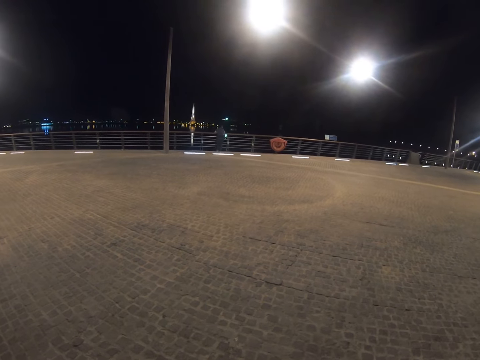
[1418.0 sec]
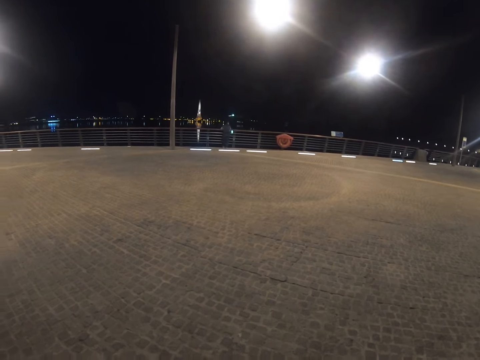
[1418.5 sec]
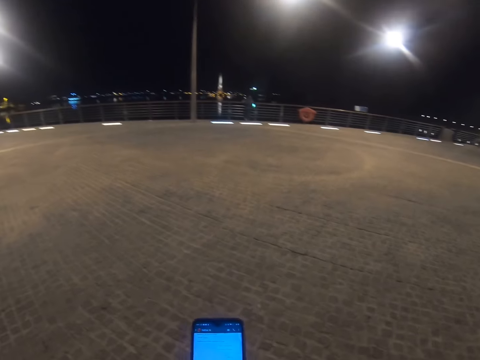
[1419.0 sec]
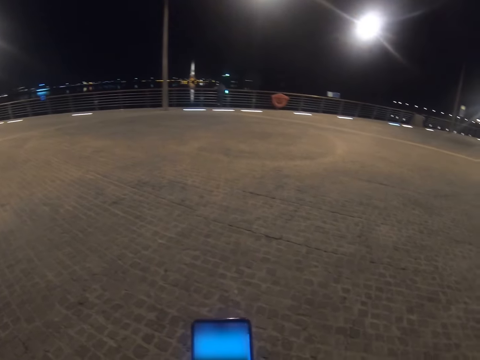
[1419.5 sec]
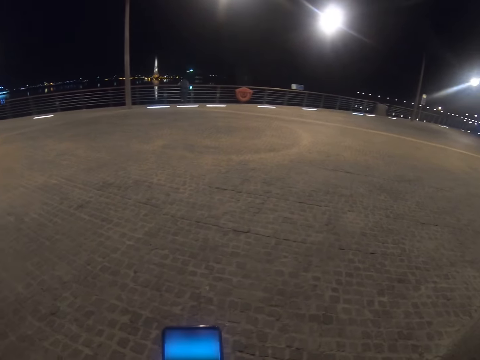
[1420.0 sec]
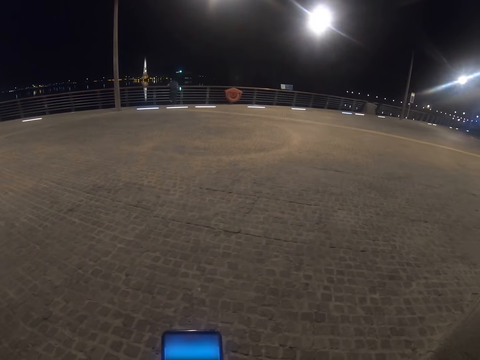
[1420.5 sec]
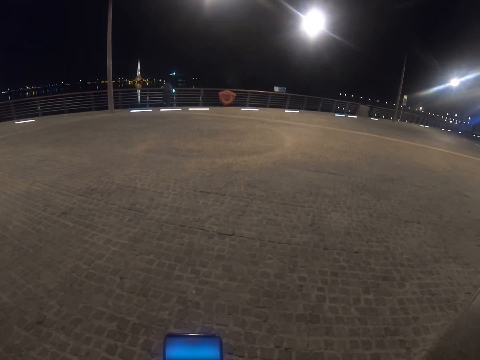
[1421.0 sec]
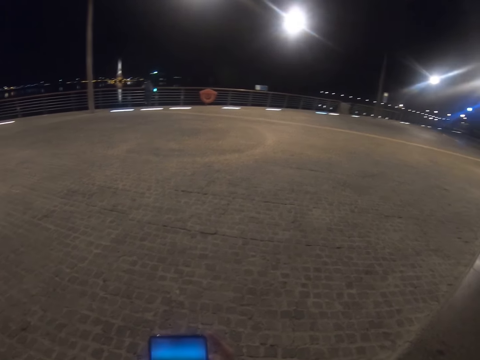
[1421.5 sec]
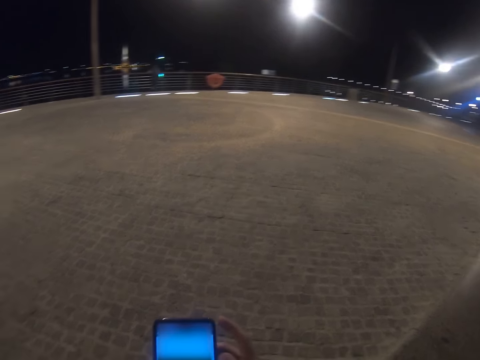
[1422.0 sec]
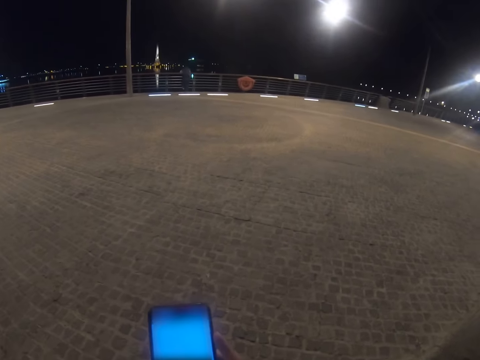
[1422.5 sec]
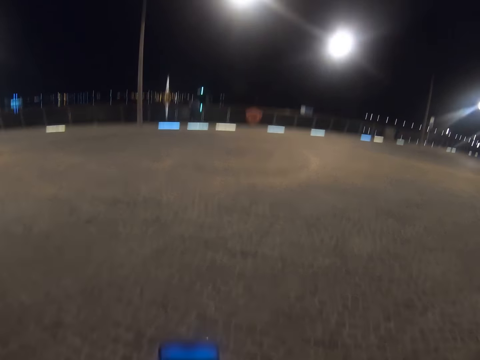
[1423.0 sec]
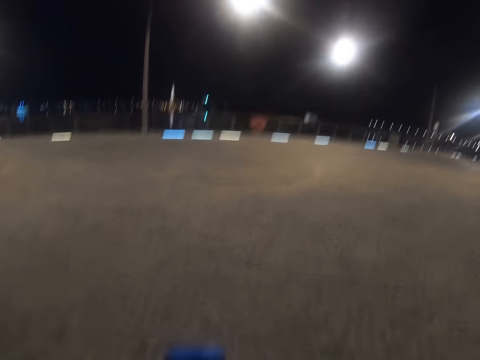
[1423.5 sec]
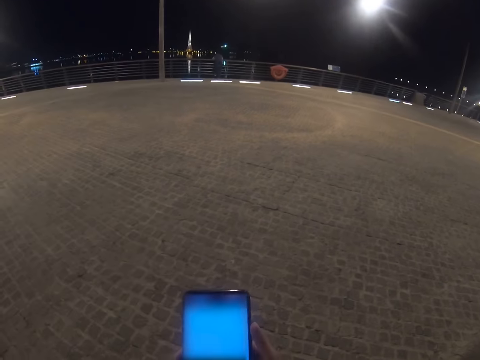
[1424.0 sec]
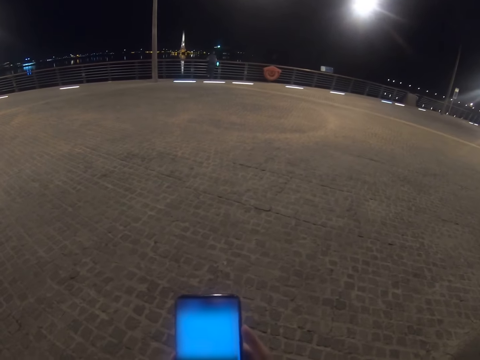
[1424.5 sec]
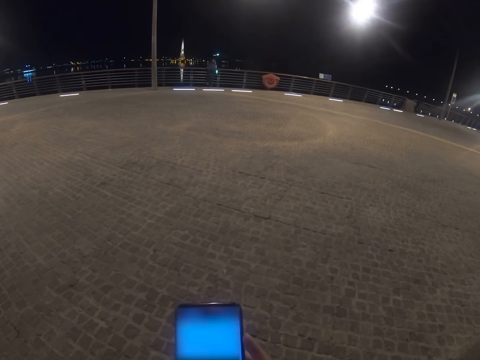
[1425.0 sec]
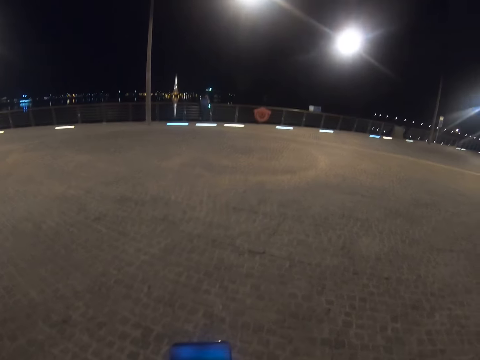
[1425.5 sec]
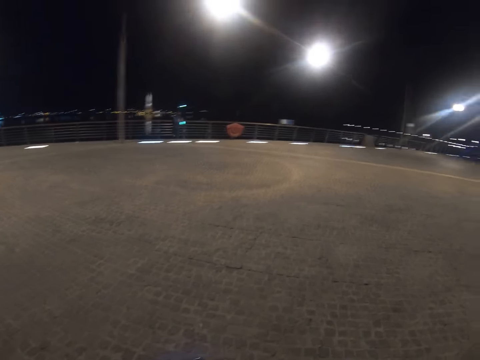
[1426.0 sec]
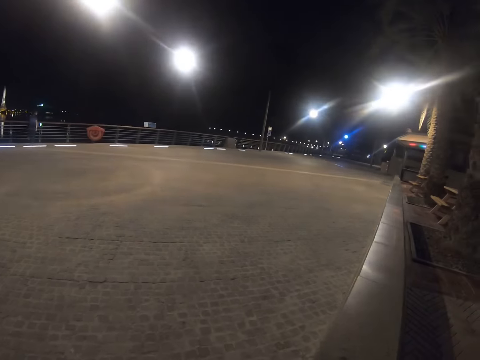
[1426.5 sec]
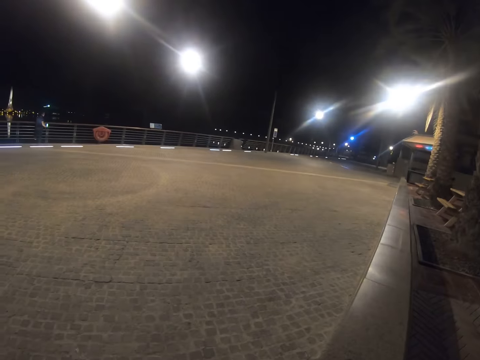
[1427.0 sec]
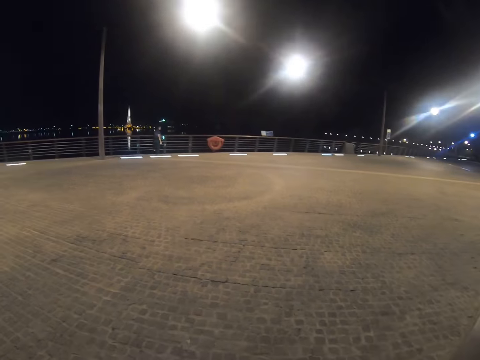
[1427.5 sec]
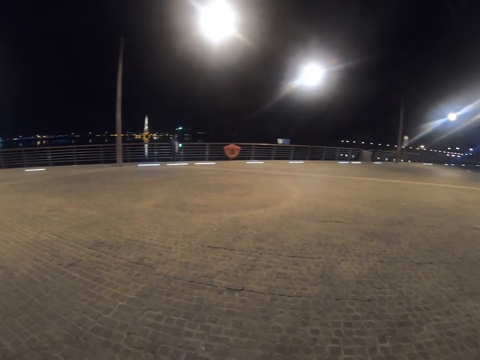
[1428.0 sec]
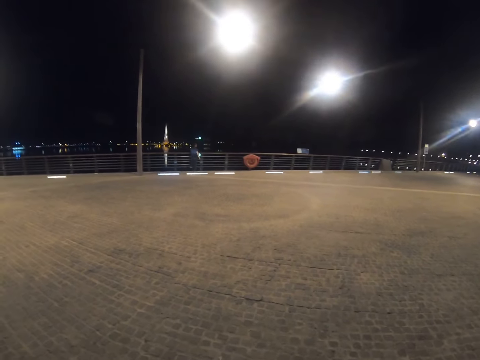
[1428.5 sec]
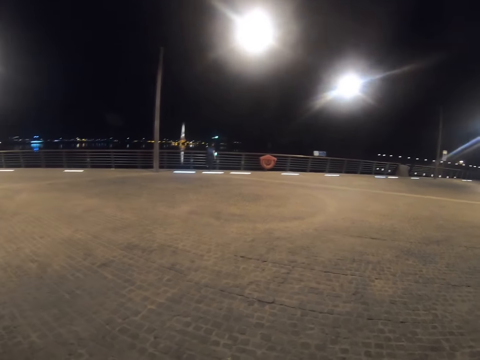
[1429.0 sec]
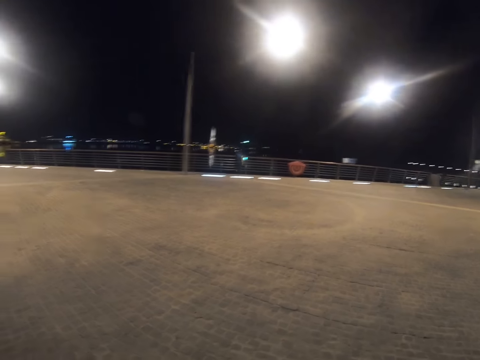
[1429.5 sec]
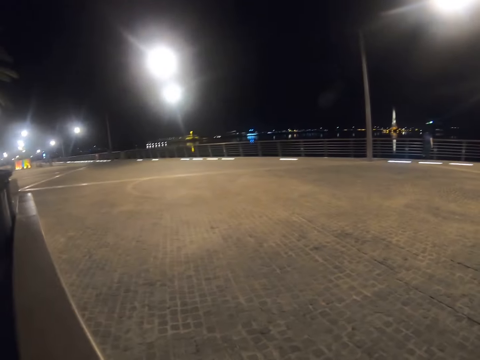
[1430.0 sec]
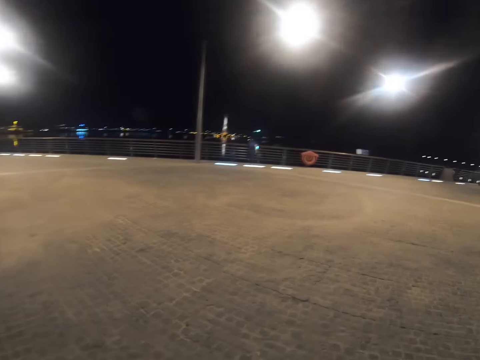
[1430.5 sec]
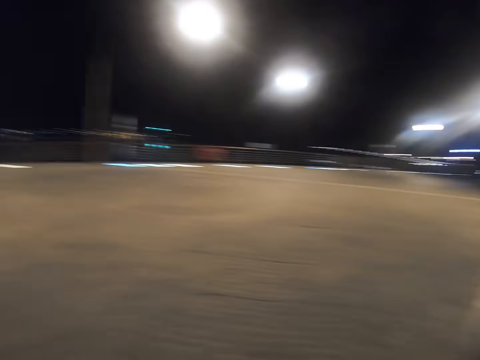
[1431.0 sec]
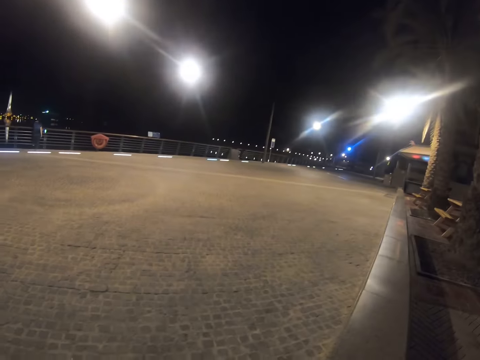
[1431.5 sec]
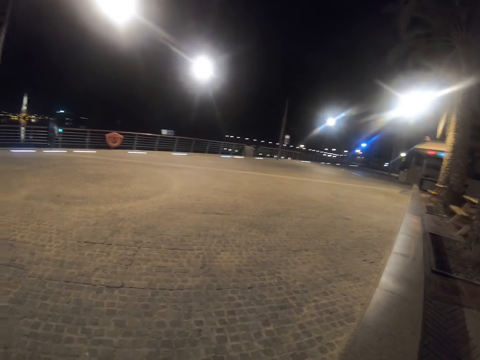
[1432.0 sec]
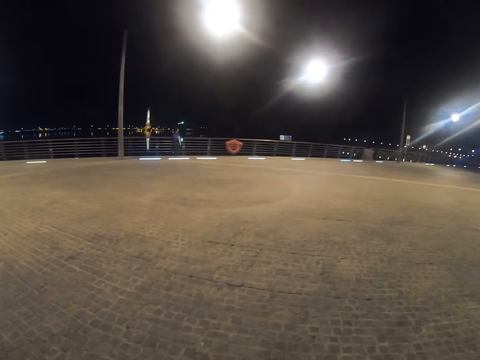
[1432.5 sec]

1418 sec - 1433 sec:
The camera wearer operates his phone with his hands. He looks at the phone. He sits on the wall. He looks around.

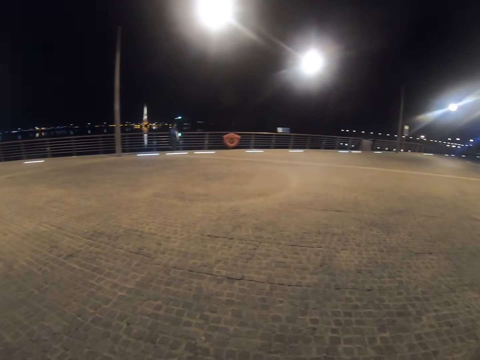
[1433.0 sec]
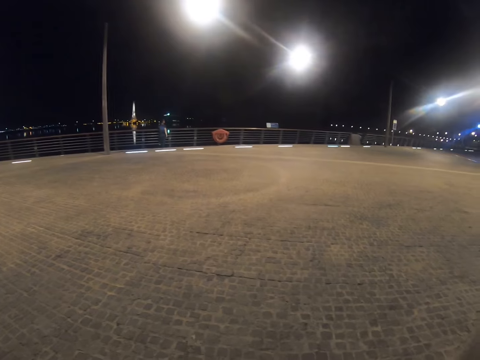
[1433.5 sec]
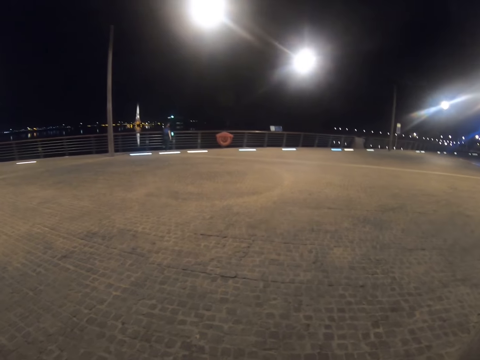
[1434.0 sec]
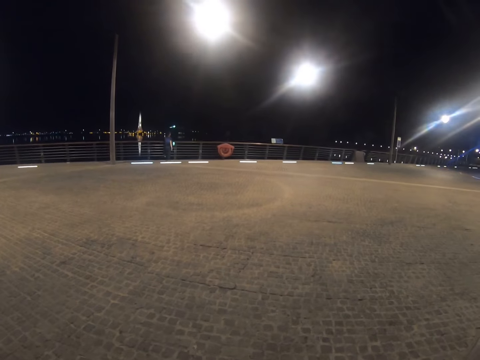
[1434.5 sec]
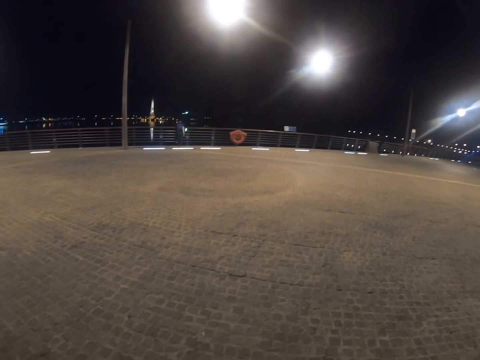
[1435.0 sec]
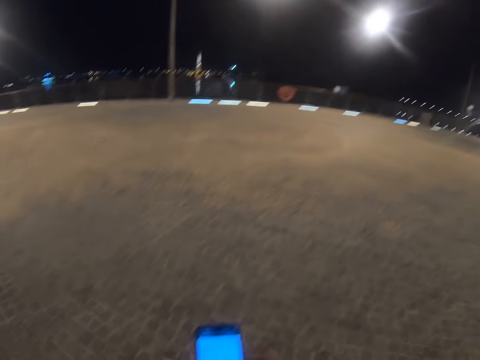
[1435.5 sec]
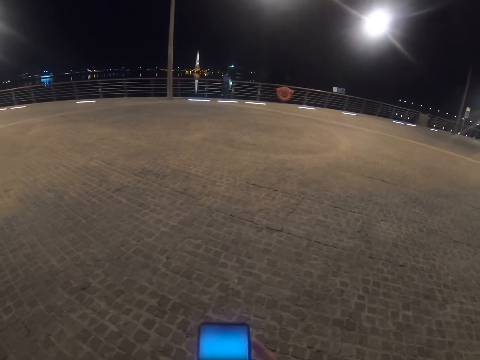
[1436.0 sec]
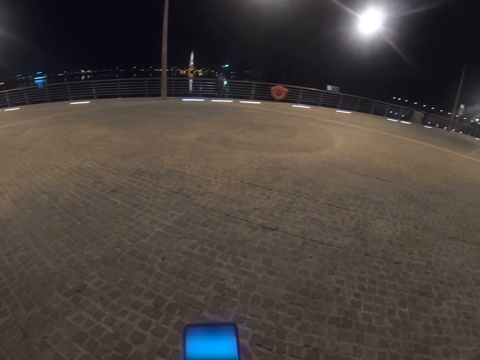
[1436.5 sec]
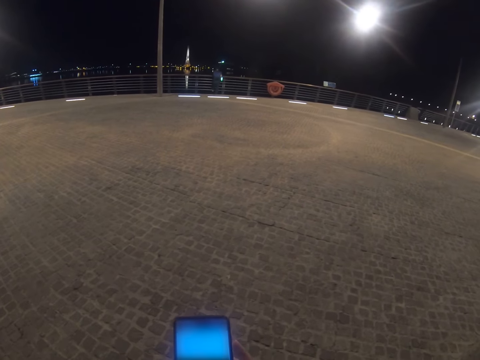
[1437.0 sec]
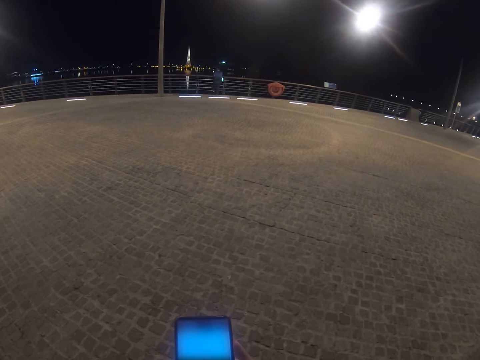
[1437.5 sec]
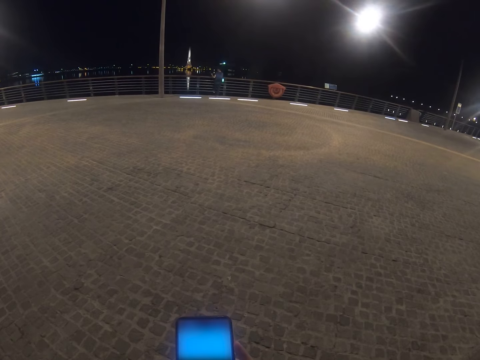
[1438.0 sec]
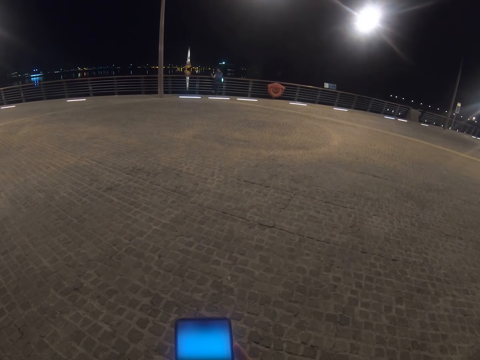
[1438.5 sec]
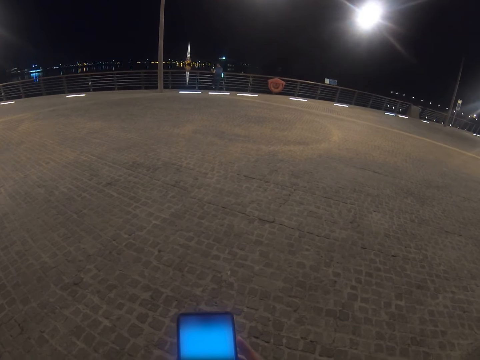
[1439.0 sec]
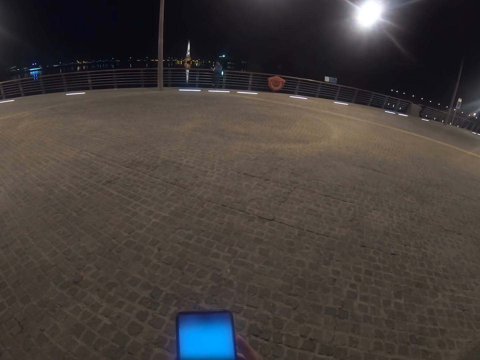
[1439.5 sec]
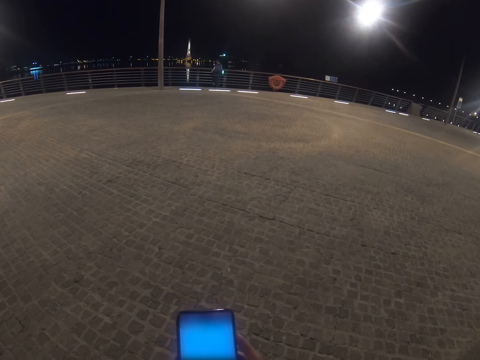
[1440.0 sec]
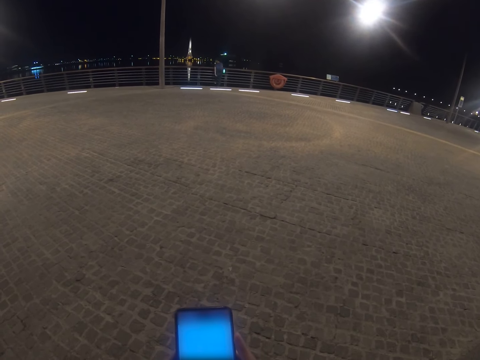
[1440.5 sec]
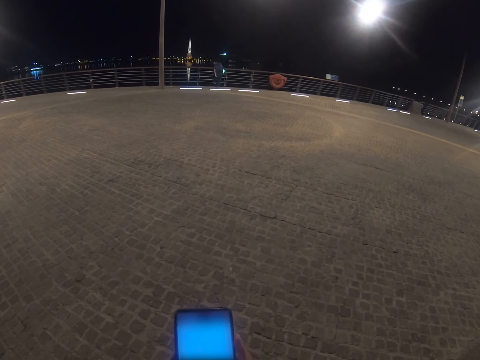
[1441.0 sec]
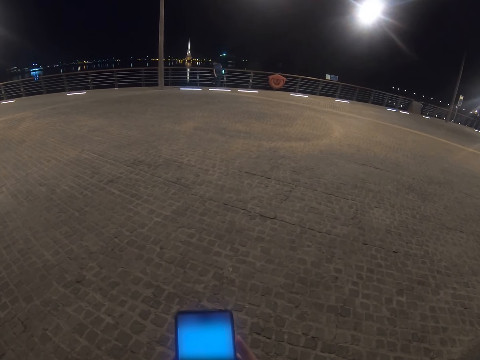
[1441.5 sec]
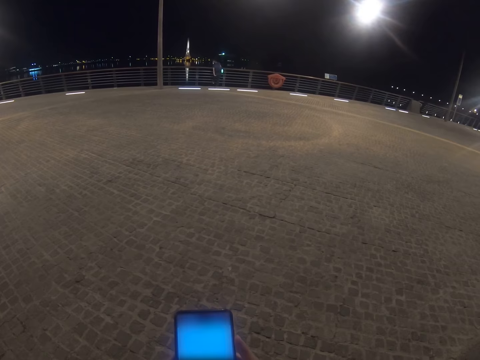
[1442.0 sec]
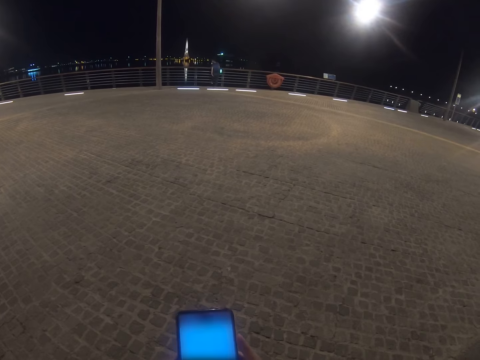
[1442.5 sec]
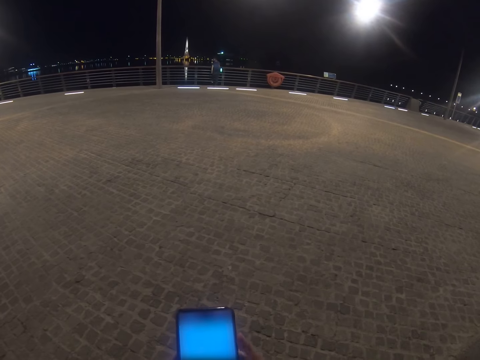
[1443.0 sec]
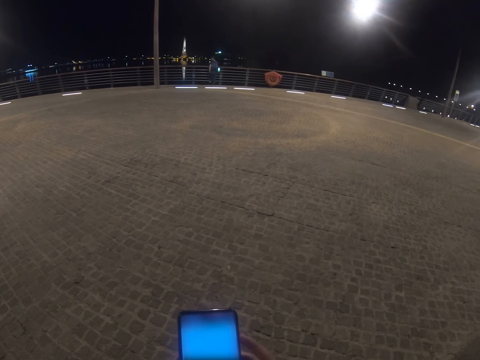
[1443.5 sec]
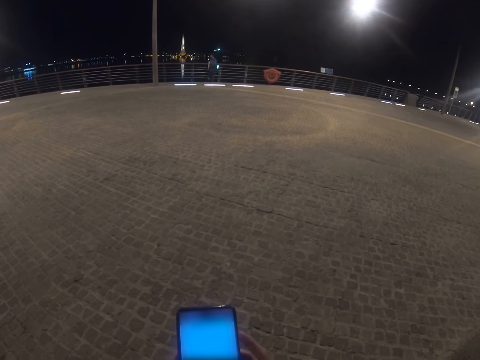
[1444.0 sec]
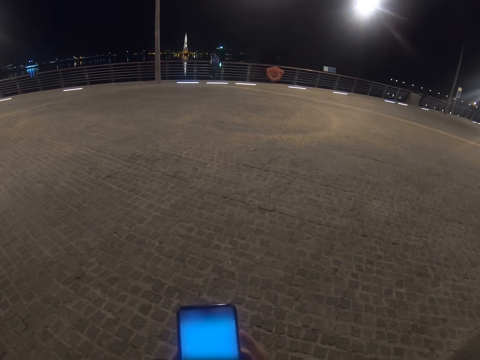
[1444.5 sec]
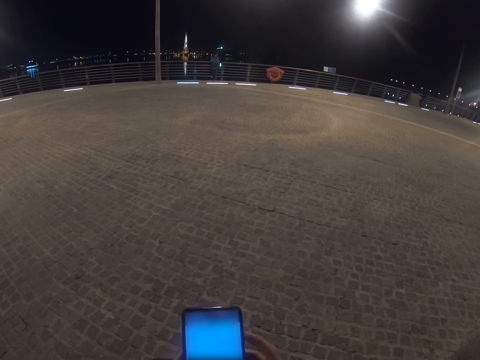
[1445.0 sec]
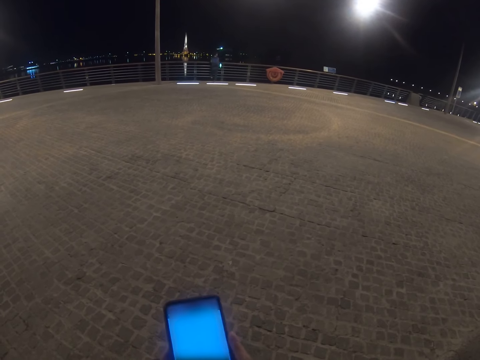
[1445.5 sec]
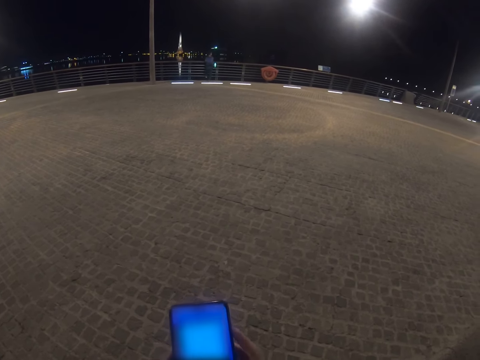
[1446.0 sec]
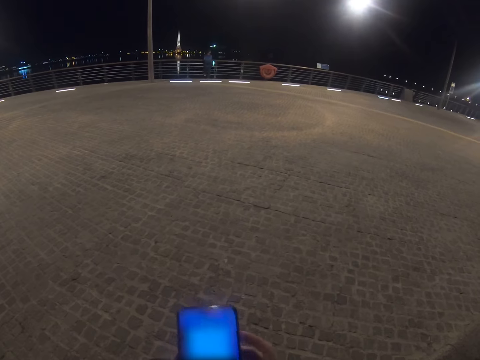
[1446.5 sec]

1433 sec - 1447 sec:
The camera wearer sits on the wall. He operates his phone with his hands. He looks at the phone.
